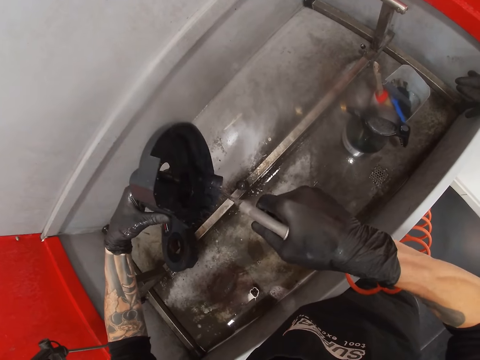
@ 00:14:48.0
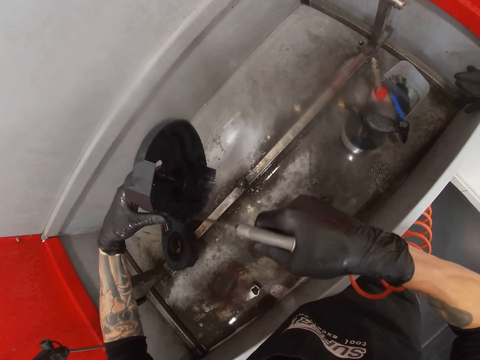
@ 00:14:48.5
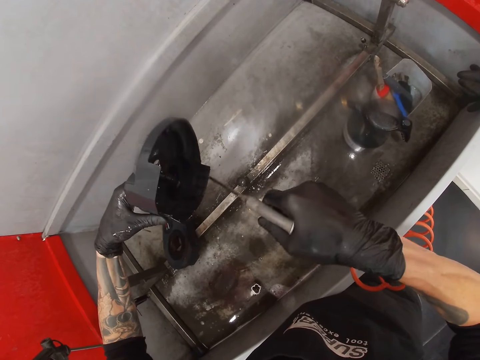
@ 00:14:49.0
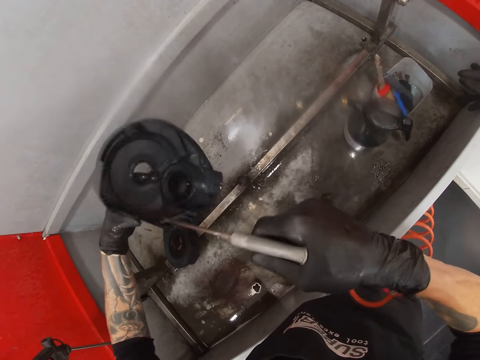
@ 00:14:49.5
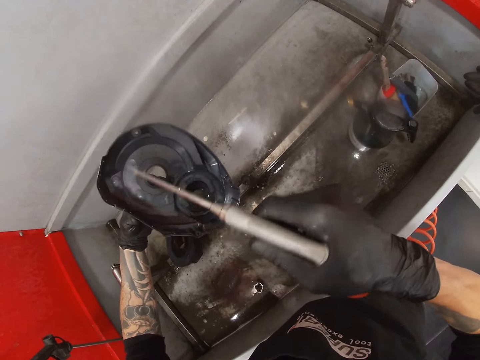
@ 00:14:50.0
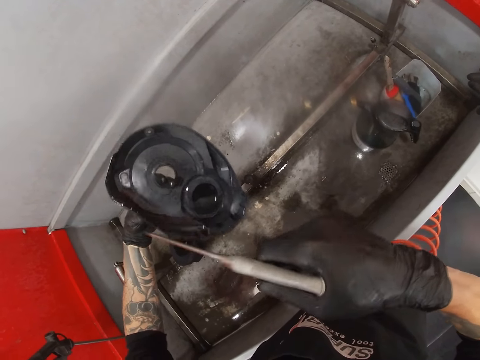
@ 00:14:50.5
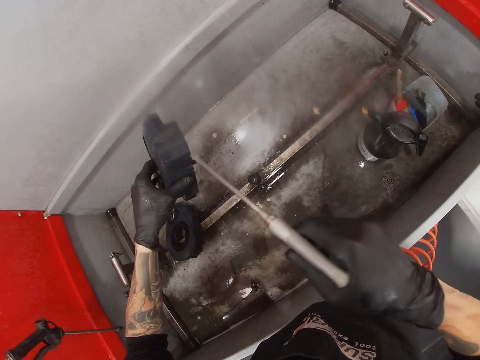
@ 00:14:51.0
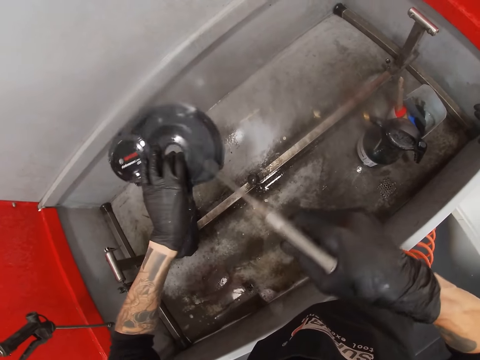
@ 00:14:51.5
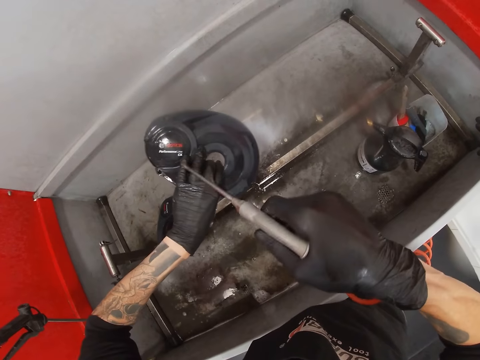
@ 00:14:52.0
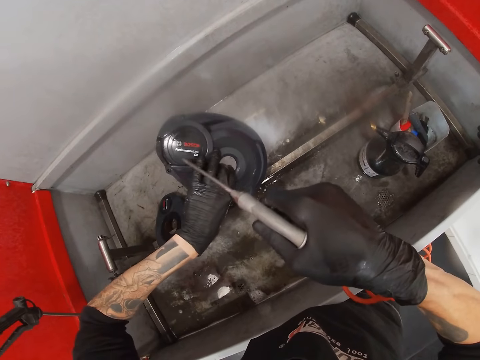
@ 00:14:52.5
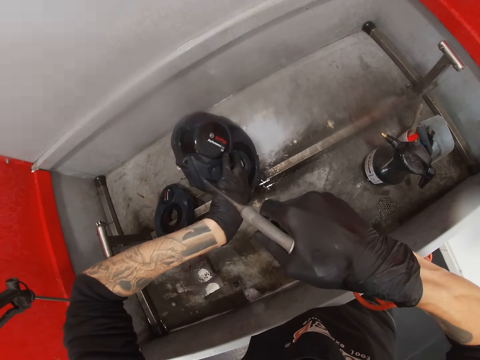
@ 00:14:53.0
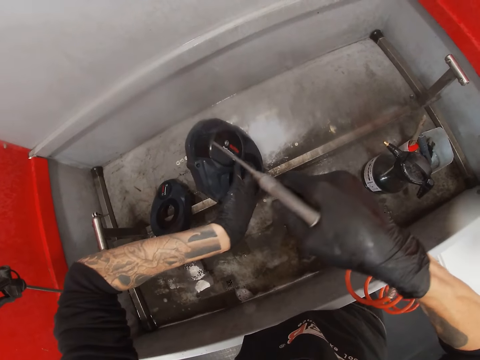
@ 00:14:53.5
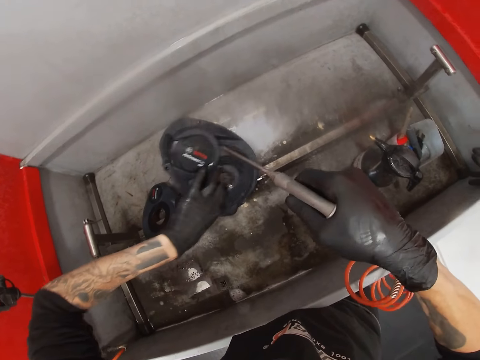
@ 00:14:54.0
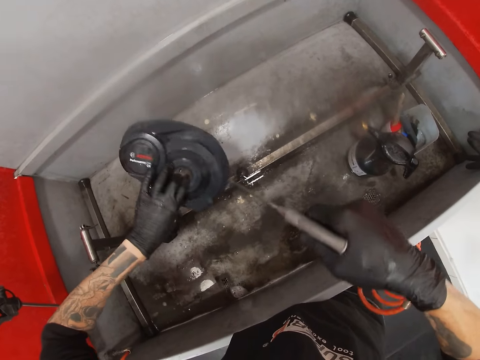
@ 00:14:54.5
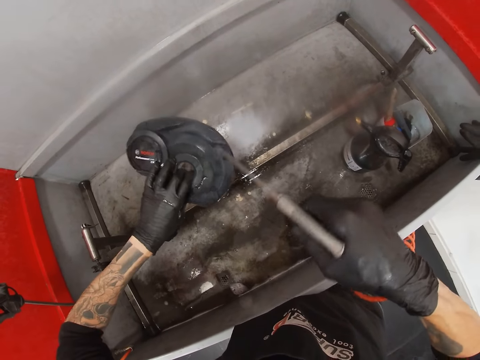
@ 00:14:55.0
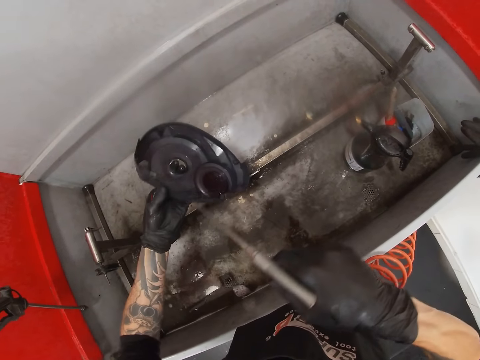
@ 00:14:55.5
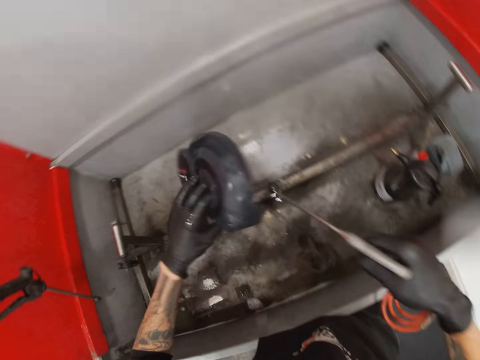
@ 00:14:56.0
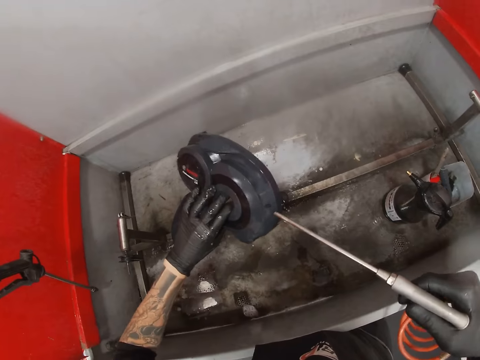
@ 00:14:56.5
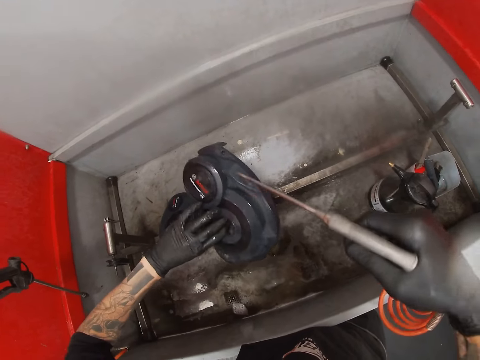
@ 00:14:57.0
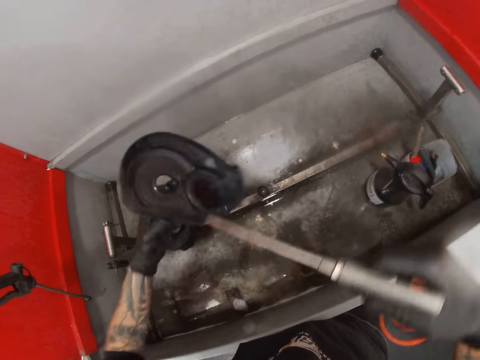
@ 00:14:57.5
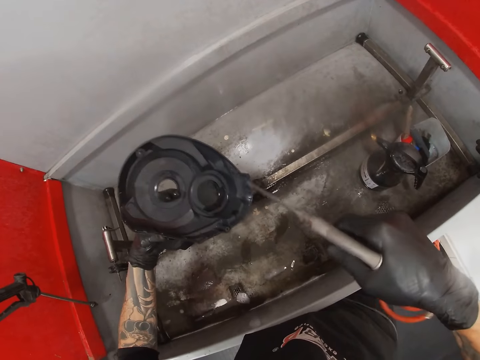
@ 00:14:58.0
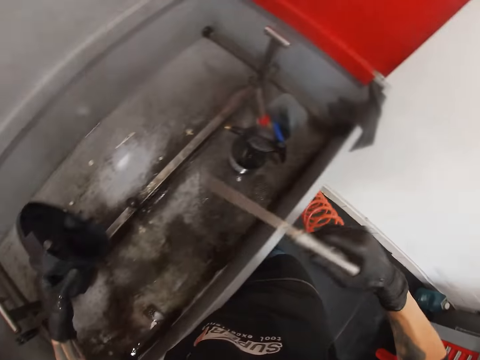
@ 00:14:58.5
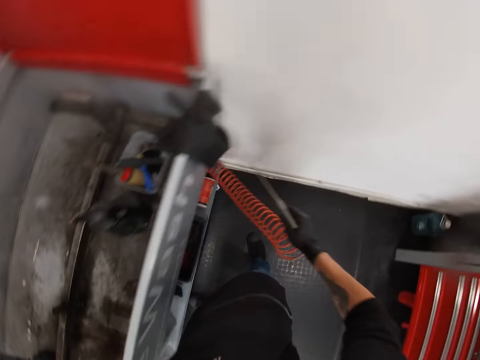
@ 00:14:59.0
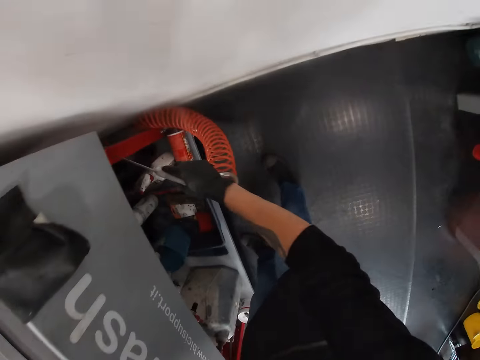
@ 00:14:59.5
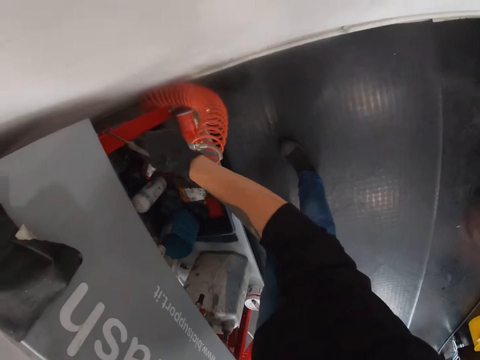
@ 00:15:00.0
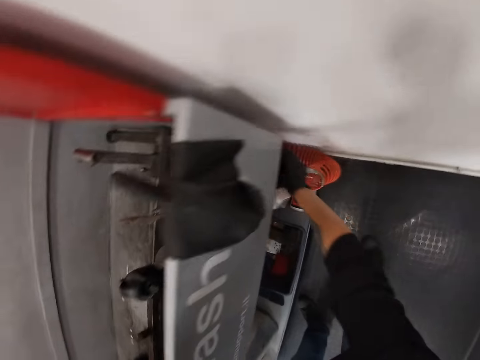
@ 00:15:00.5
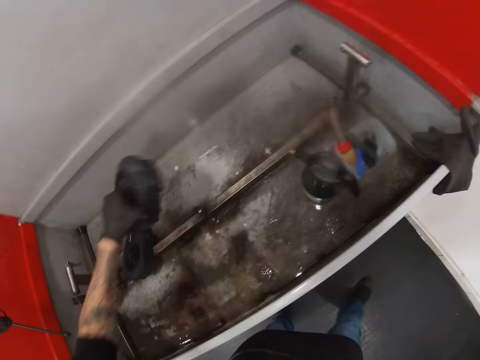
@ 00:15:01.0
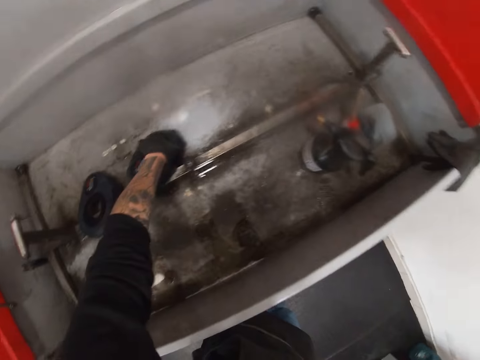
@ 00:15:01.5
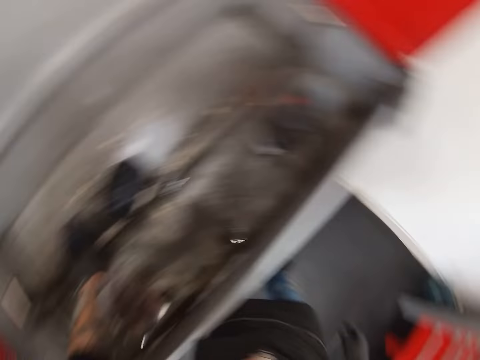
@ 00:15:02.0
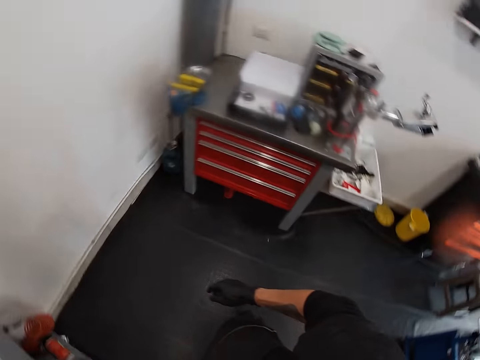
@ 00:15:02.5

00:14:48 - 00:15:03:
The camera wearer sprays the stator cover or bicycle engine cover. He sprays the stator cover again. He turns the stator cover. He sprays the stator cover. He replaces the blower with his right hand to a side of the bicycle wash. He turns around. He drops the bicycle engine cover from his left hand into the bicycle wash. He turns around.

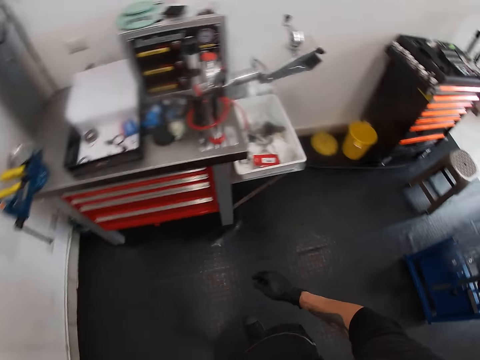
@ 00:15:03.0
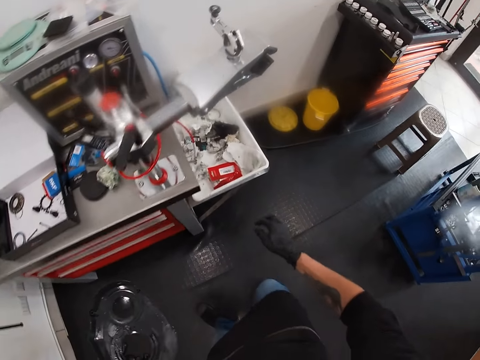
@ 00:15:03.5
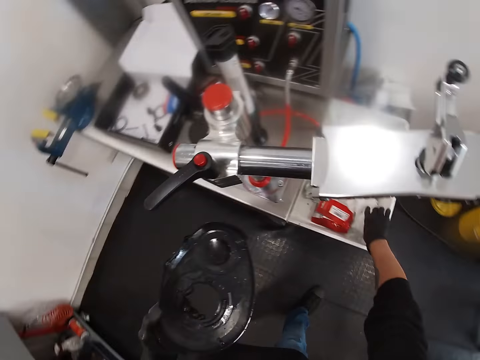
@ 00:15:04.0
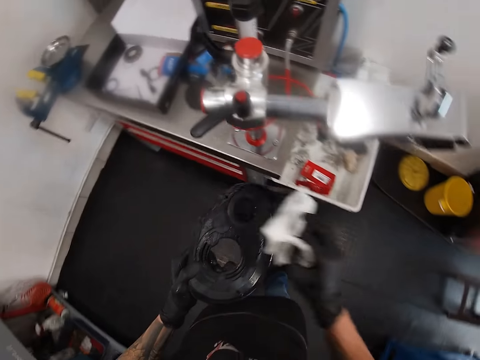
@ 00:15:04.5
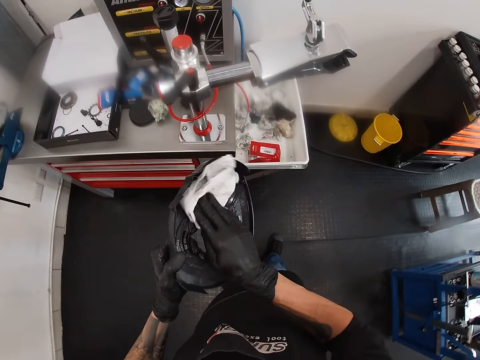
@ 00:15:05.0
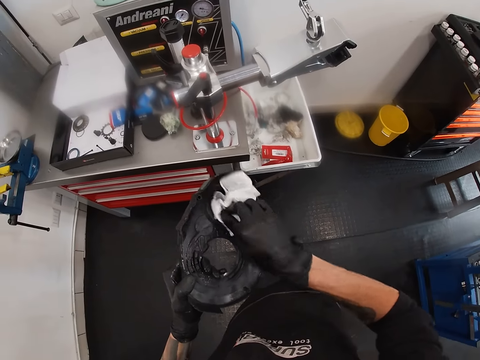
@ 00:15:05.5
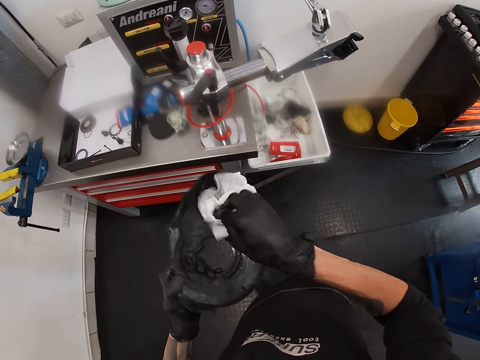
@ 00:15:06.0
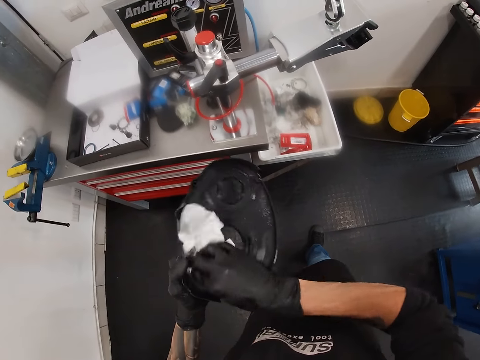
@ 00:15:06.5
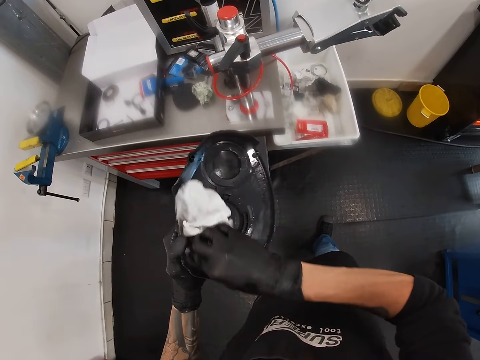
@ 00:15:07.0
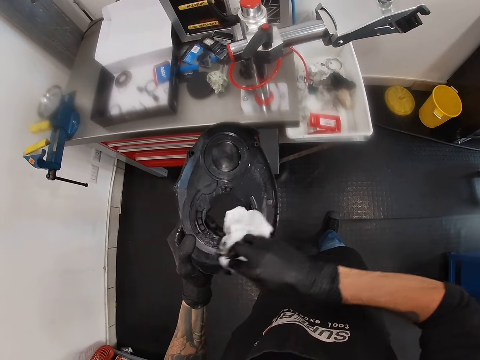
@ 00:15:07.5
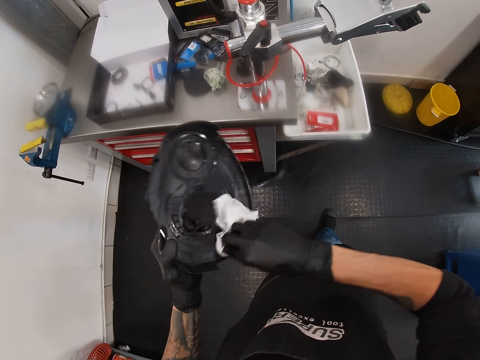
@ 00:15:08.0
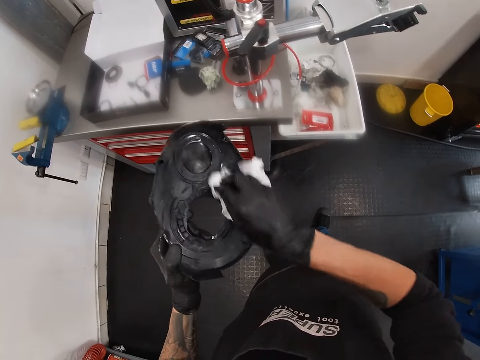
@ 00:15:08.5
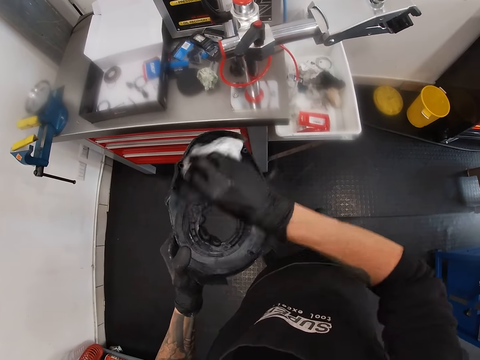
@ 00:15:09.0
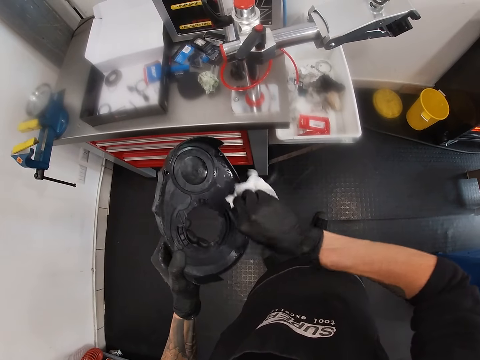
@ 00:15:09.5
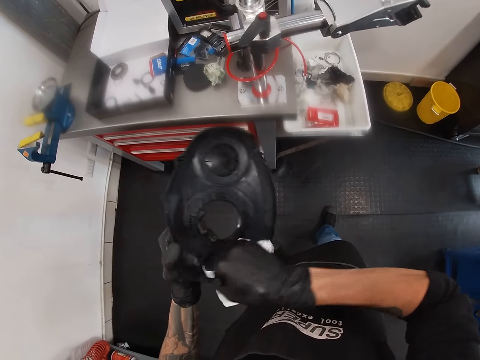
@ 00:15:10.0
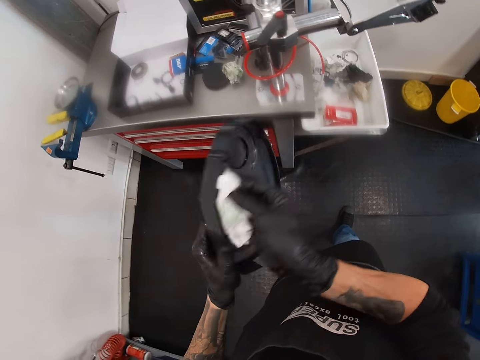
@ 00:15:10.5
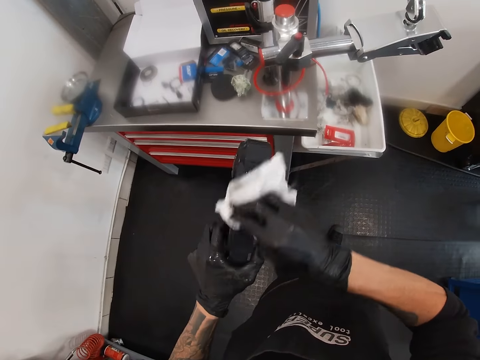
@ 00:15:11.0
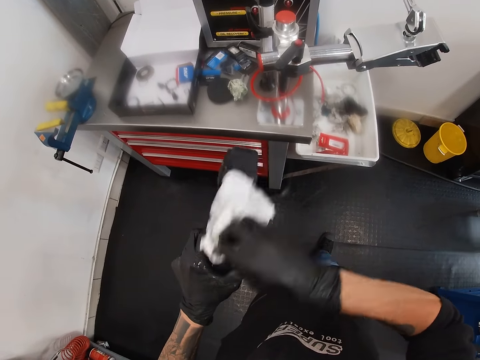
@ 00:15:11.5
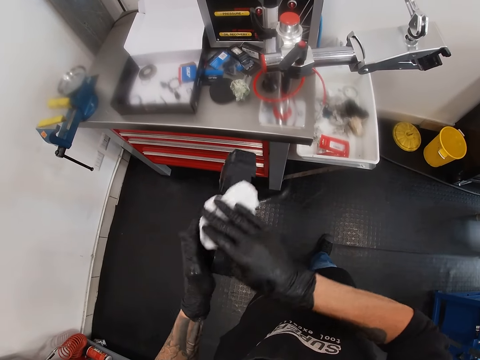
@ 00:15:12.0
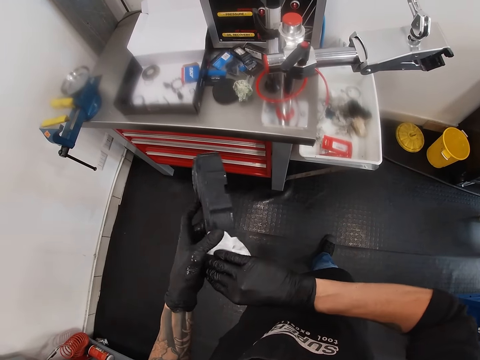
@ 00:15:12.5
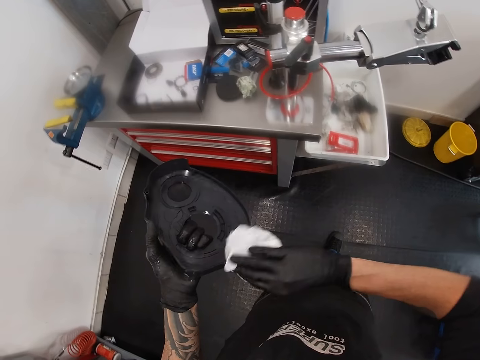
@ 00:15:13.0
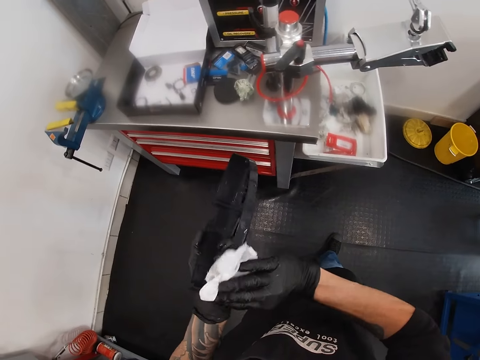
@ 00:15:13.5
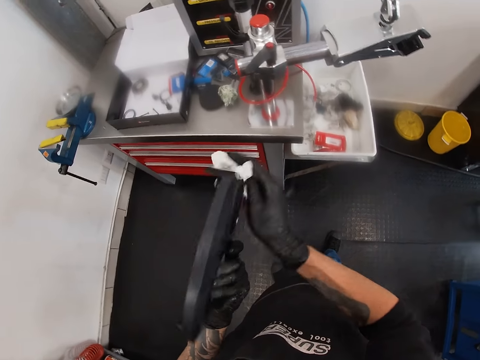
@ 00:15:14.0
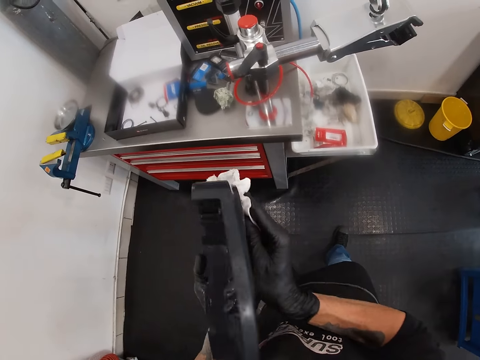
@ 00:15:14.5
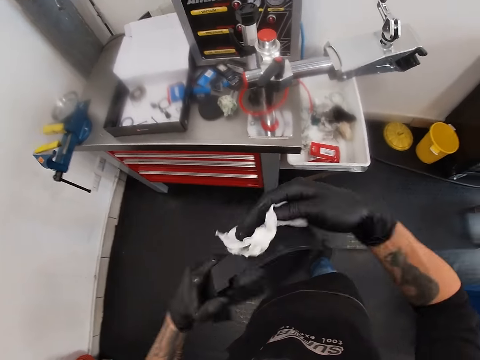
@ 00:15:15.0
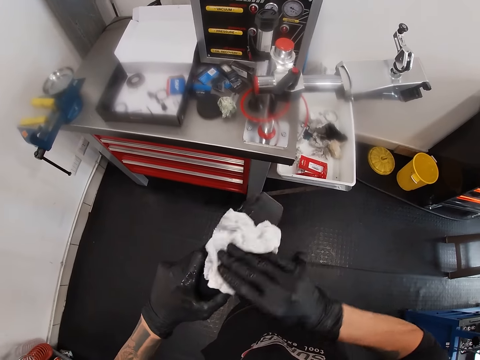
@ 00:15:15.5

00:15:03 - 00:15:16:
The camera wearer walks in the workshop. He picks up a paper towel from a metal garage cabinet with his right hand. He dries the bicycle engine cover or stator cover in his left hand with the paper towel in his right hand. He wipes the stator cover with the paper towel. He wipes the stator cover with the paper towel again.
